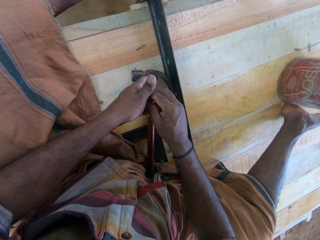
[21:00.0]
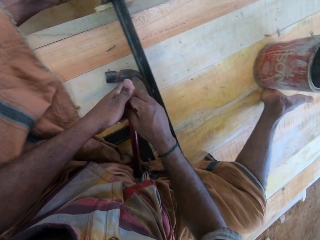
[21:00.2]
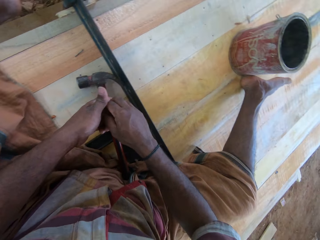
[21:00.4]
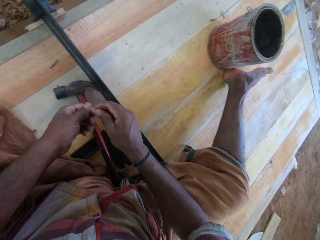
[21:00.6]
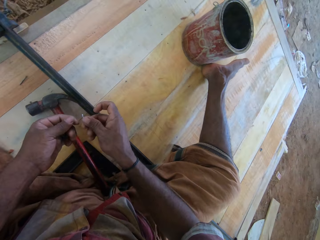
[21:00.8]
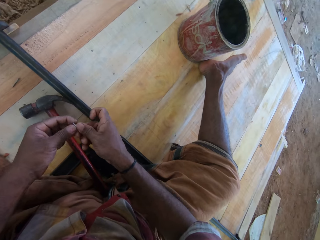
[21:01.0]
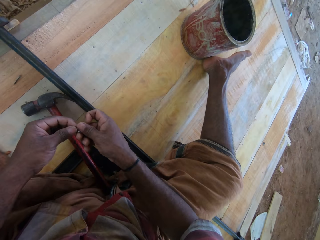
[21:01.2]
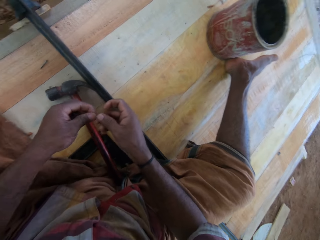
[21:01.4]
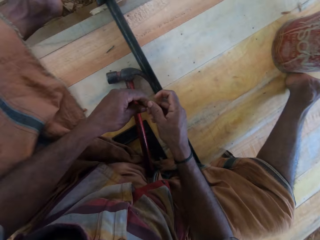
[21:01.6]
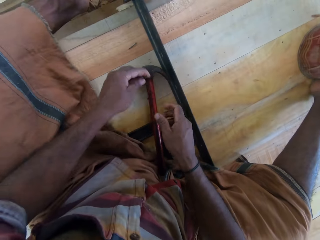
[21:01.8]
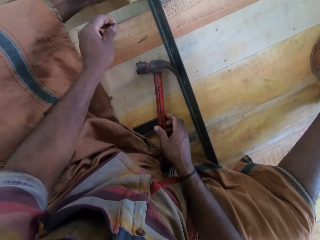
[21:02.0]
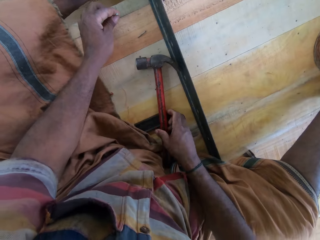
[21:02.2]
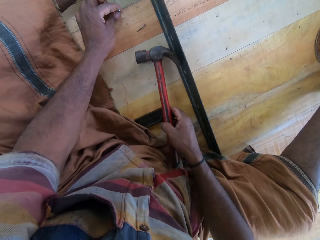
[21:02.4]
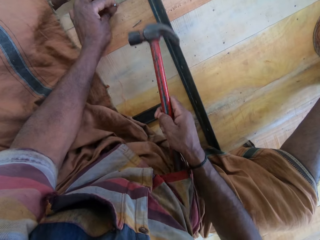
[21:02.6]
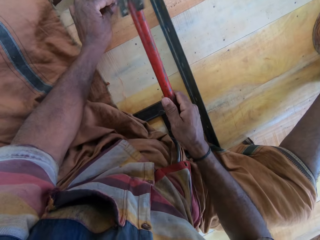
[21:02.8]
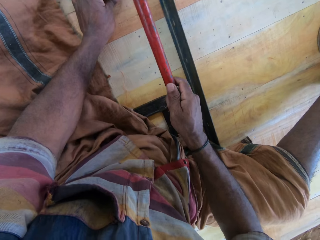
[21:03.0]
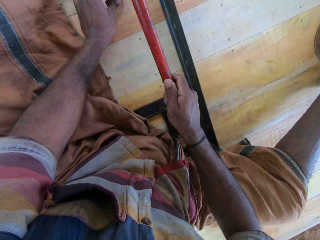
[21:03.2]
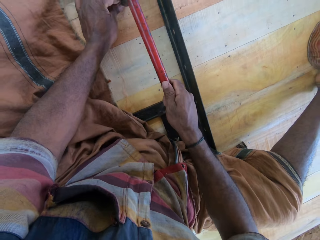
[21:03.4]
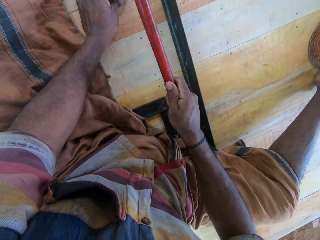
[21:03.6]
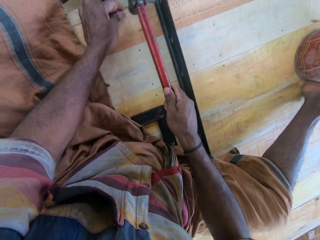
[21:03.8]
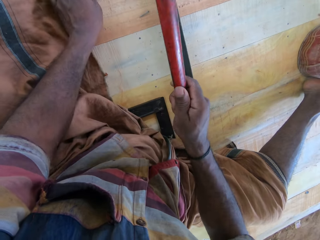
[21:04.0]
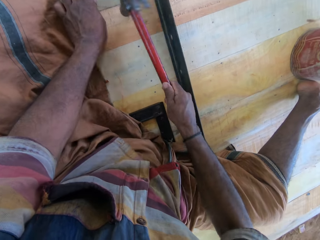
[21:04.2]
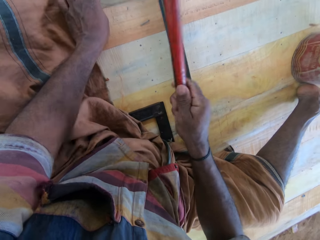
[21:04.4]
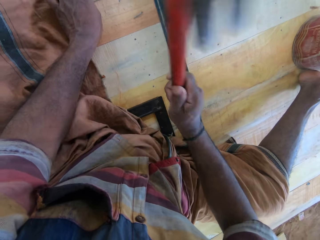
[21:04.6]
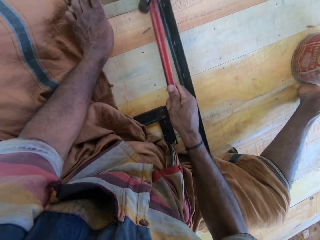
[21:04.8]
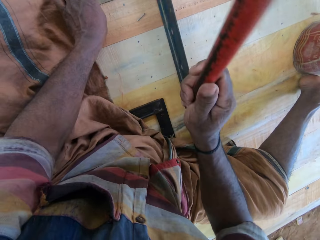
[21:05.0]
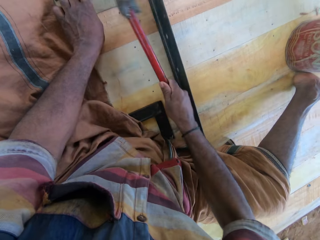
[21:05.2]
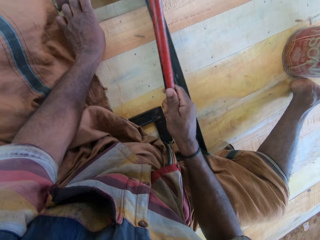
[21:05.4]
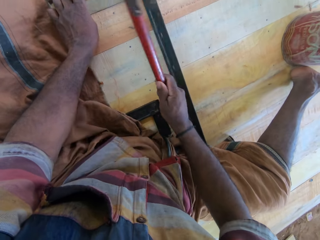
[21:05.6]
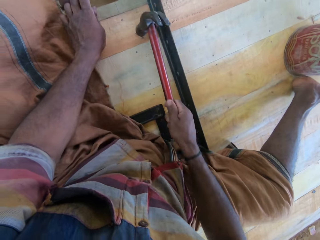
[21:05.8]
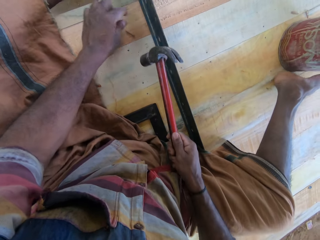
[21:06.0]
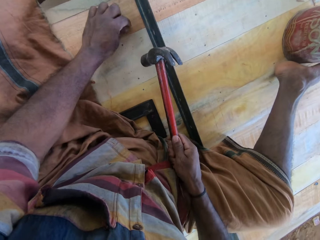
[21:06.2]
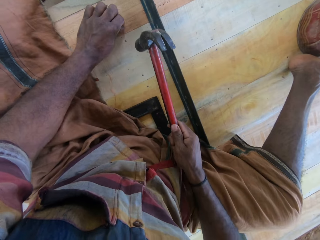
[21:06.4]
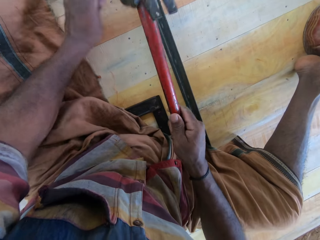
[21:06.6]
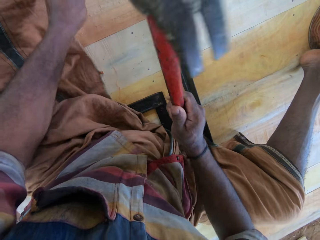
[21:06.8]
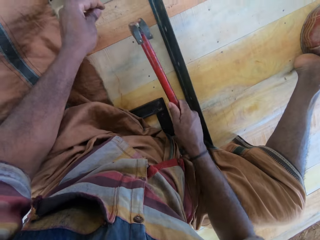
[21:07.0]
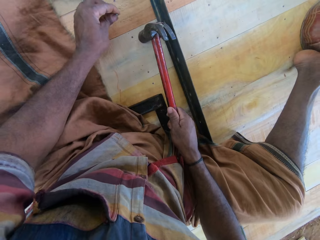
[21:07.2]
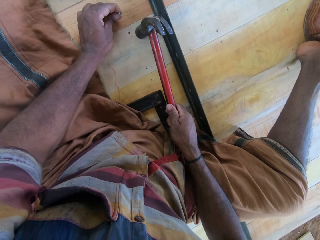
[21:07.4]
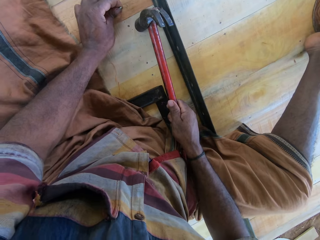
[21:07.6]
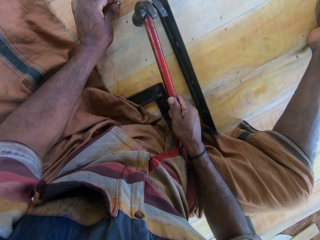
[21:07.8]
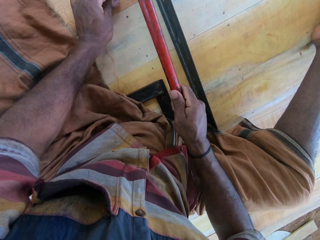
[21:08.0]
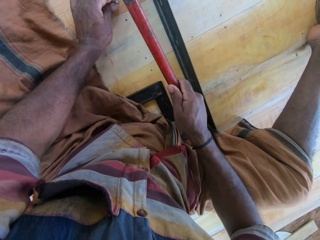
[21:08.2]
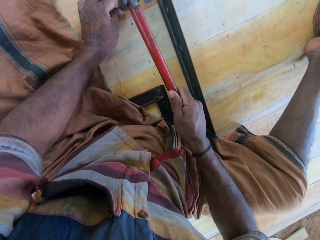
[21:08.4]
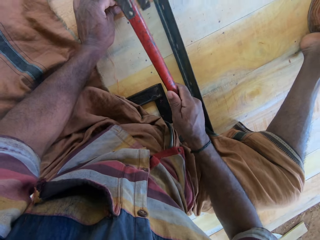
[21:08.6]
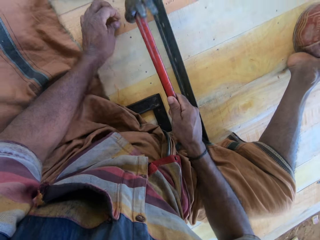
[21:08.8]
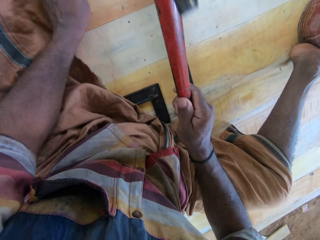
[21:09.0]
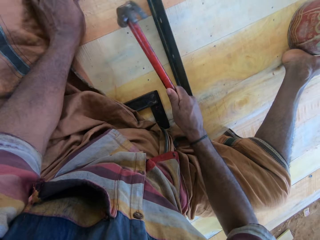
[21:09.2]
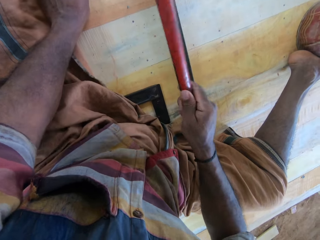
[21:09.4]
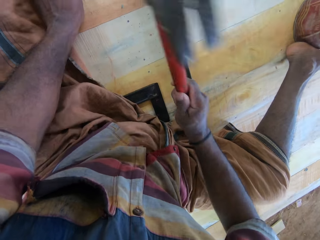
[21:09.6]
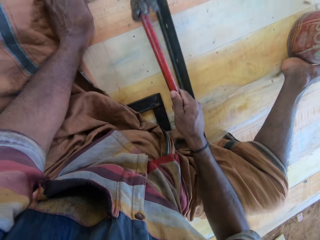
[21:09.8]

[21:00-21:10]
The camera wearer holds the nails. They pick up a hammer on the wooden structure. They hit the nail in the wooden structure with the hammer.

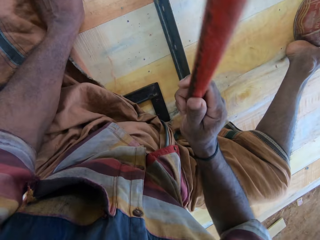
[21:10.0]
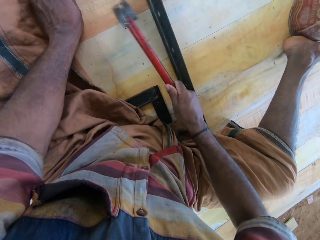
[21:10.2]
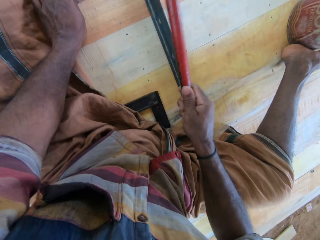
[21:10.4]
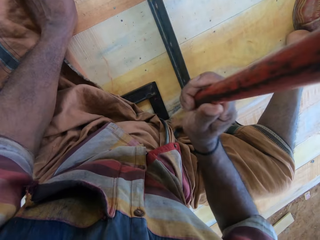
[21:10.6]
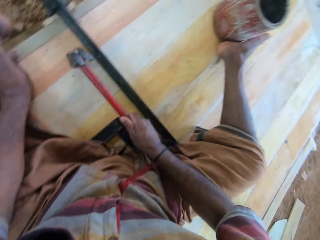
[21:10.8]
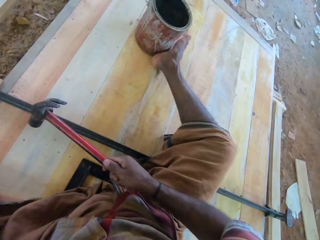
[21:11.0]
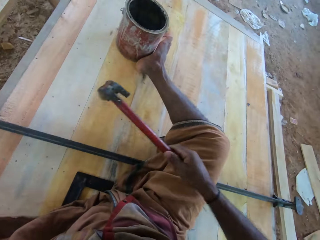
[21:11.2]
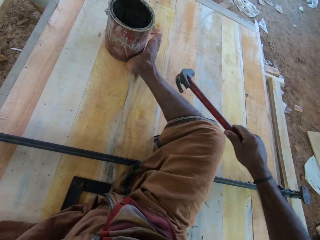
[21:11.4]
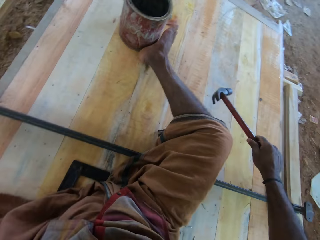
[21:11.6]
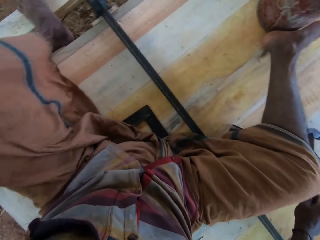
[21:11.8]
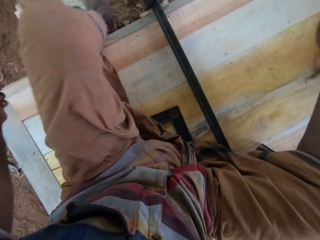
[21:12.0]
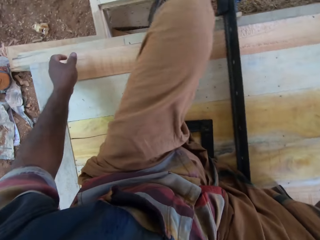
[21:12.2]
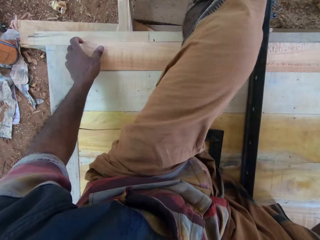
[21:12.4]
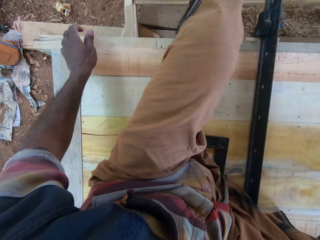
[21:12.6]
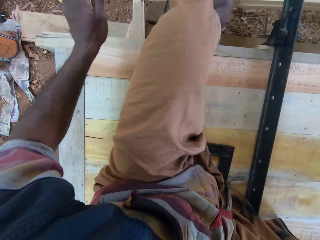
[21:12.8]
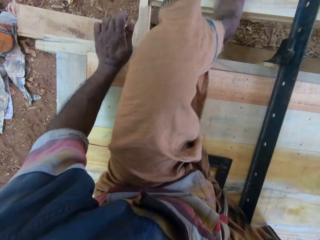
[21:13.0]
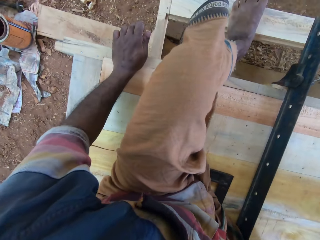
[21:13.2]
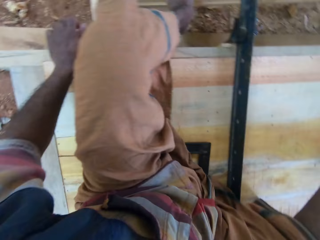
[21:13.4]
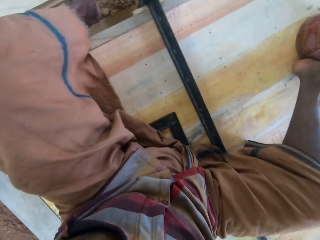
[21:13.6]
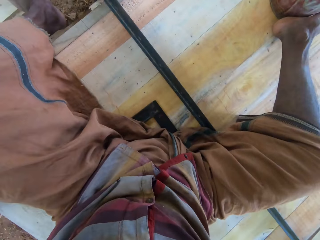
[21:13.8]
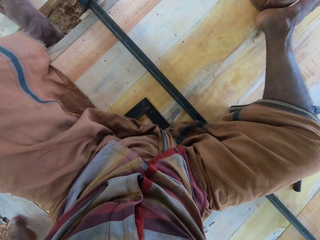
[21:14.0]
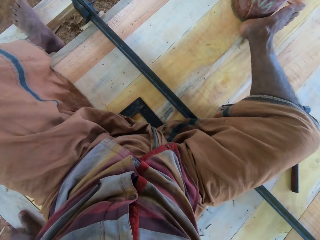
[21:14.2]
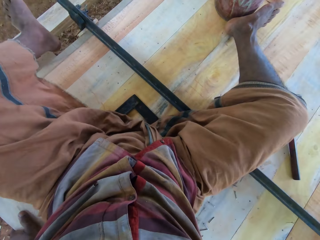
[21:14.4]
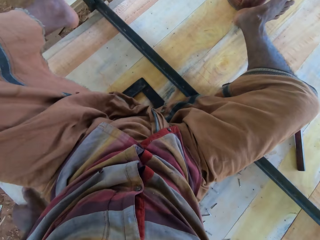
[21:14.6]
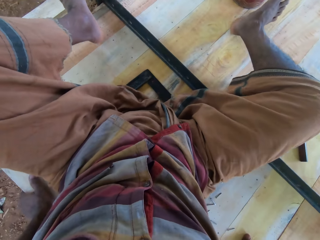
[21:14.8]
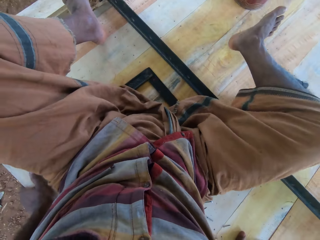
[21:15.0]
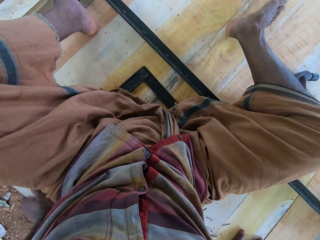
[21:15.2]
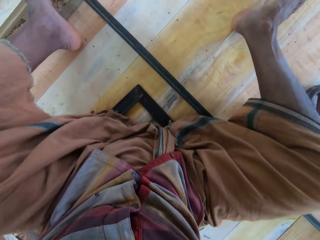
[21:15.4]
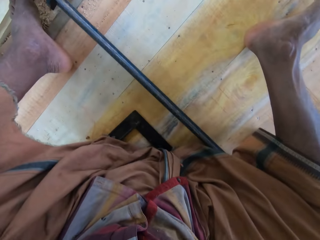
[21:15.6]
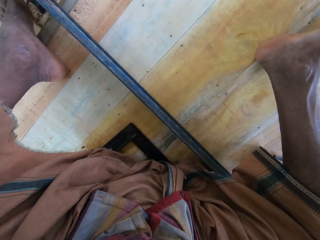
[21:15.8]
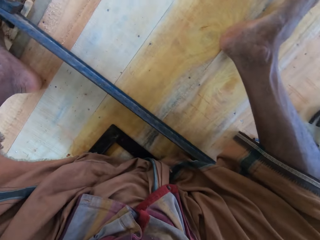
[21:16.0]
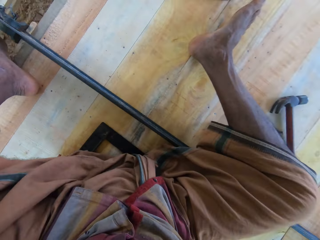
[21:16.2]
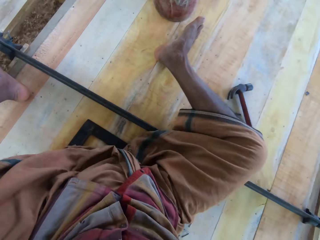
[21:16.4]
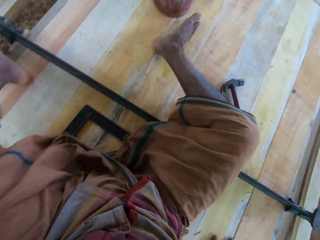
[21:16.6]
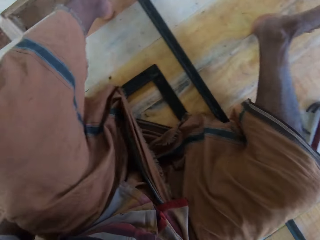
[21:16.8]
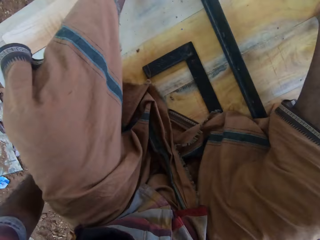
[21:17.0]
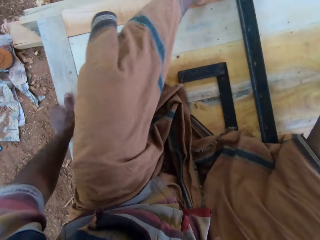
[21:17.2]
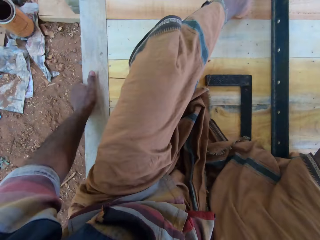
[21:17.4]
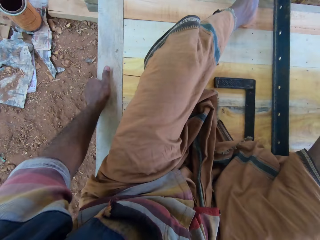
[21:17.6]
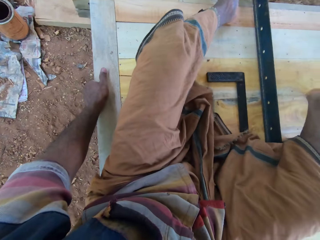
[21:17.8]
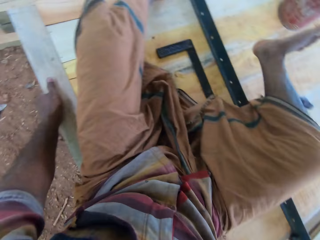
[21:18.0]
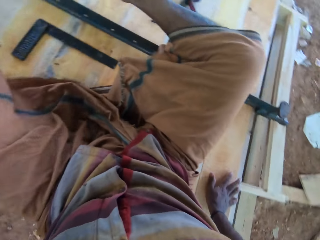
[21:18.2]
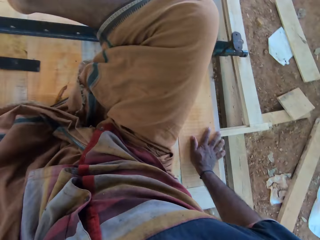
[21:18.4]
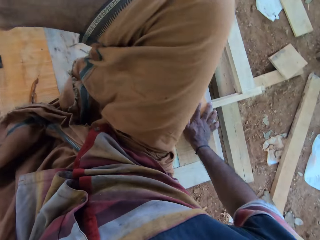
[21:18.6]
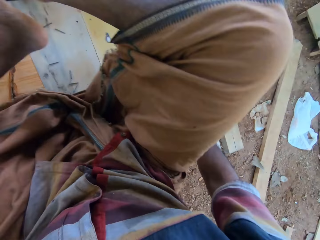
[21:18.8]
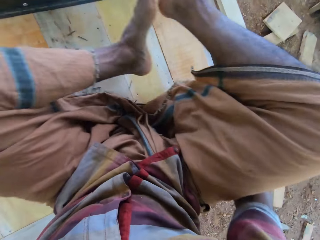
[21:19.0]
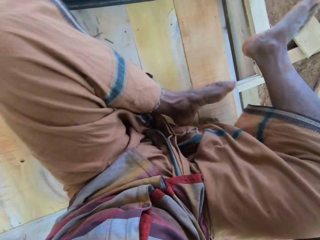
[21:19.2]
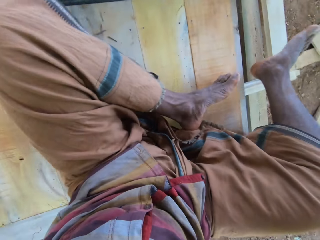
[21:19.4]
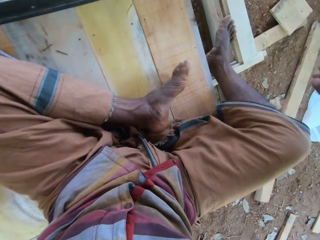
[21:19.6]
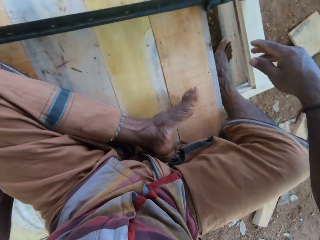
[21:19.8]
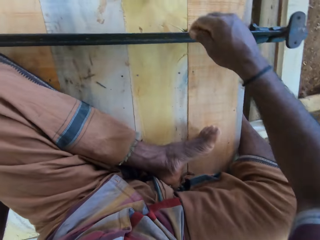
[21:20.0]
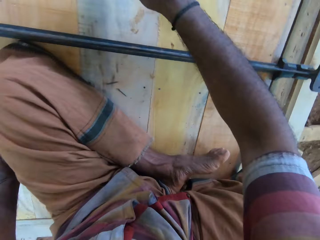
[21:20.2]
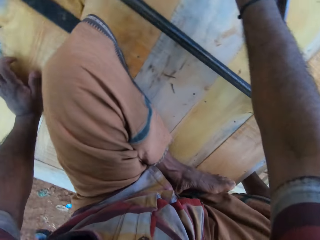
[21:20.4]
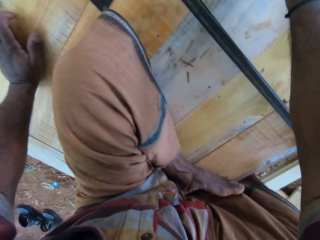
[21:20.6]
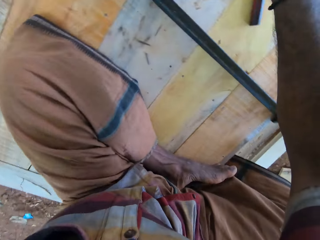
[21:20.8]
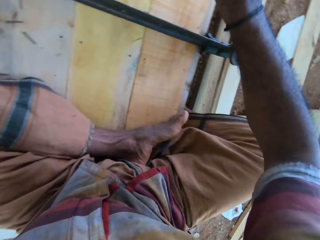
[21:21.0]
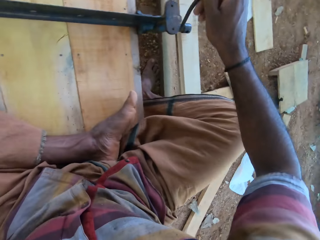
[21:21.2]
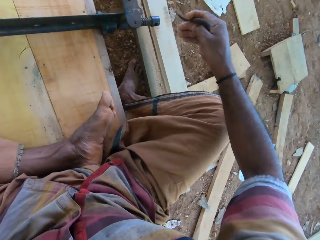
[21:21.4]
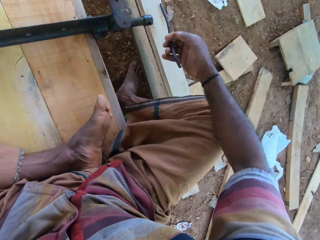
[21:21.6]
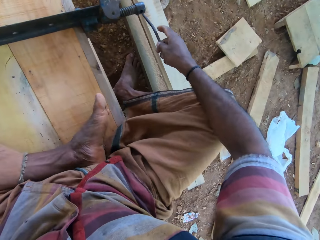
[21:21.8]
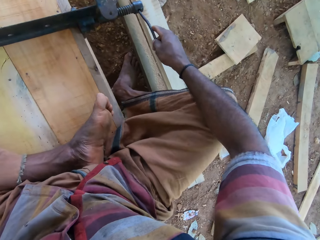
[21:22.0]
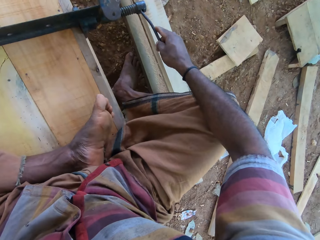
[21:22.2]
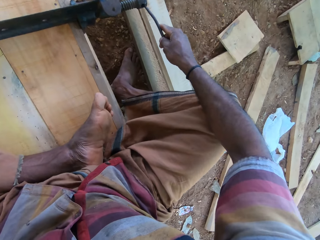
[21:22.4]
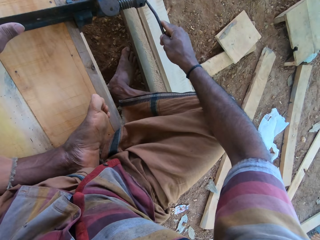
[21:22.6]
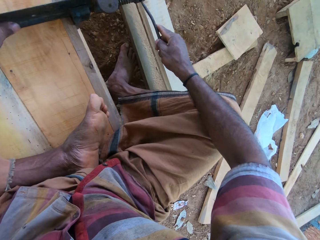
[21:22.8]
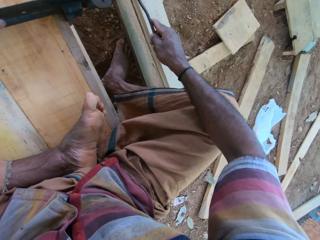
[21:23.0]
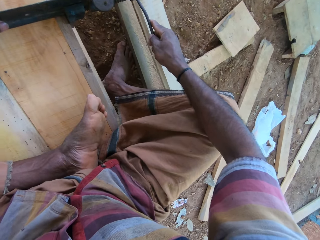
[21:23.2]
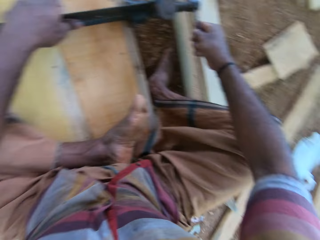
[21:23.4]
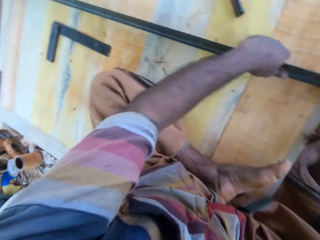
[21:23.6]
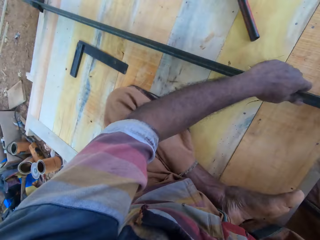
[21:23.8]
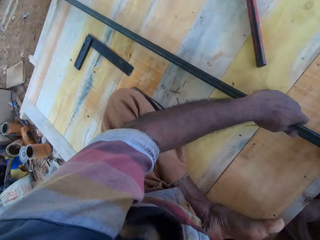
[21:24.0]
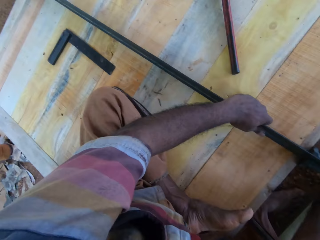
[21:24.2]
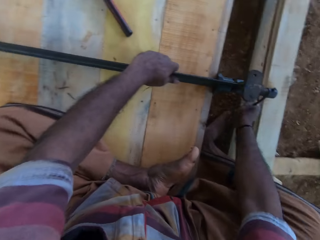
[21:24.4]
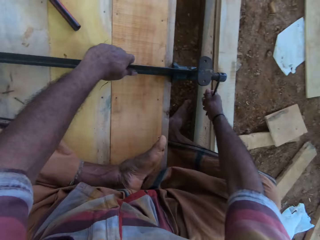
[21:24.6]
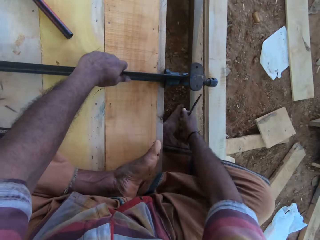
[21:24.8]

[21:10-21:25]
The camera wearer puts down the hammer. They move. They insert the metal in the metal rod. They open the panel clamp. They loosen the metal.
